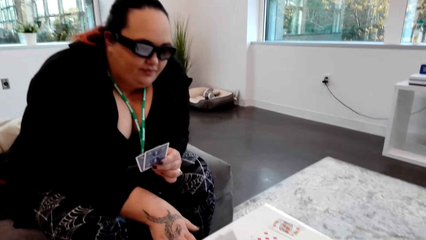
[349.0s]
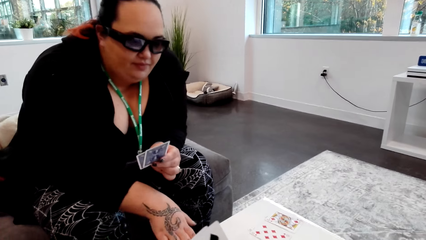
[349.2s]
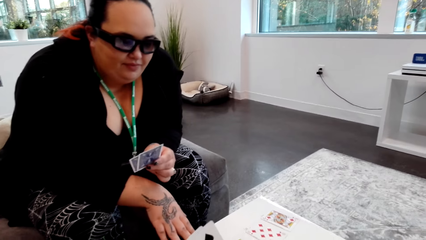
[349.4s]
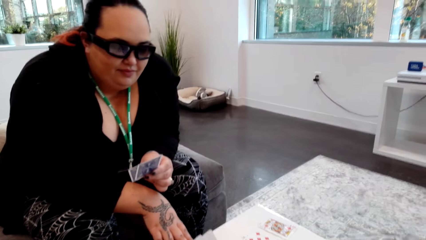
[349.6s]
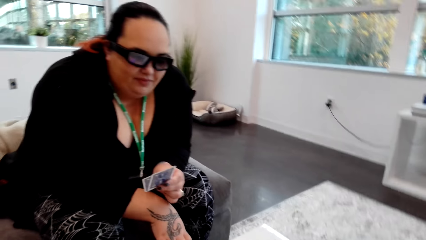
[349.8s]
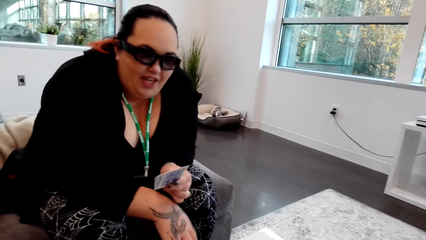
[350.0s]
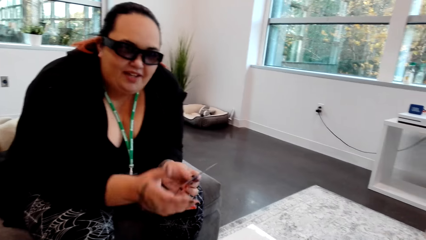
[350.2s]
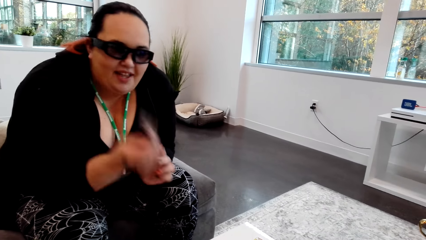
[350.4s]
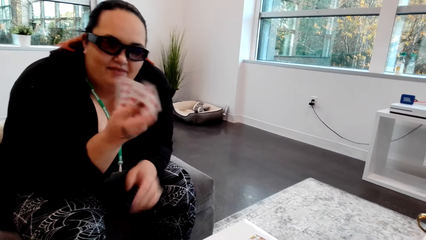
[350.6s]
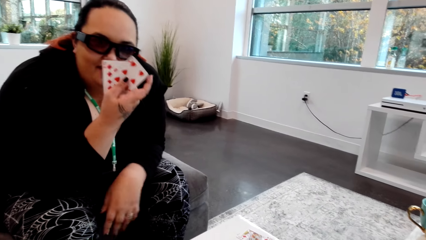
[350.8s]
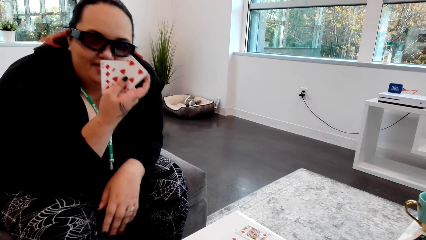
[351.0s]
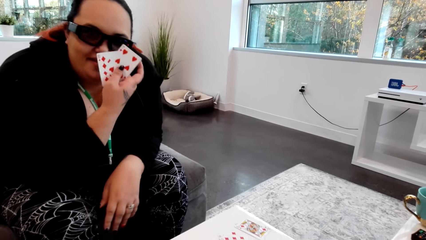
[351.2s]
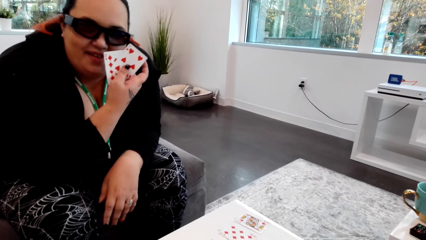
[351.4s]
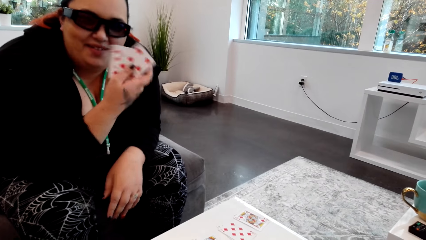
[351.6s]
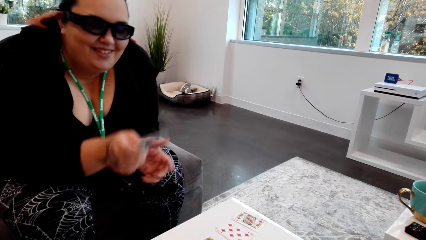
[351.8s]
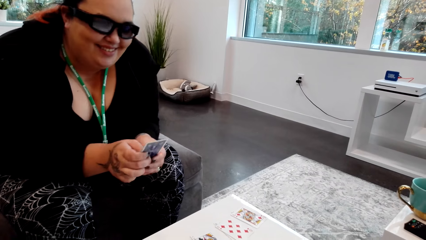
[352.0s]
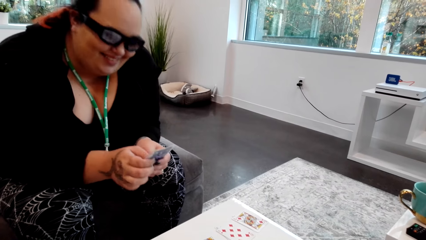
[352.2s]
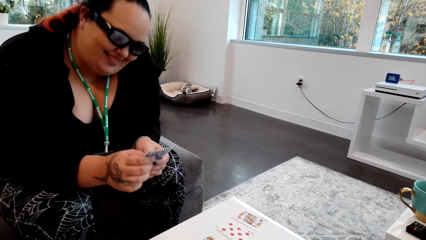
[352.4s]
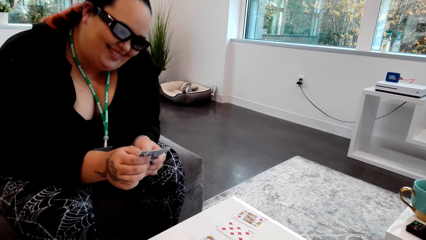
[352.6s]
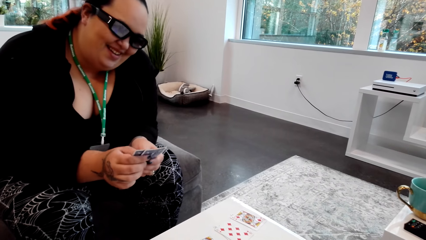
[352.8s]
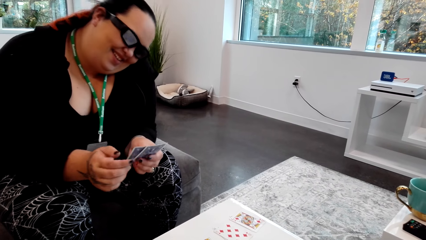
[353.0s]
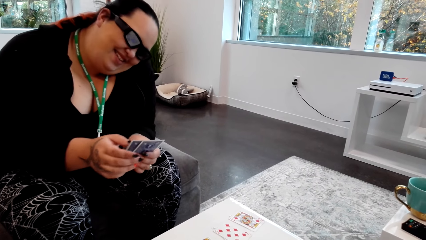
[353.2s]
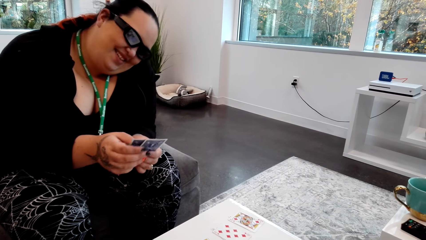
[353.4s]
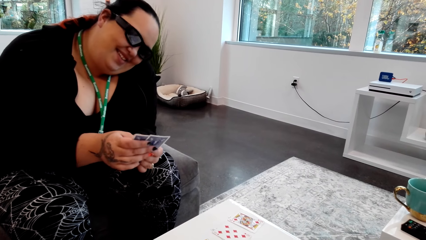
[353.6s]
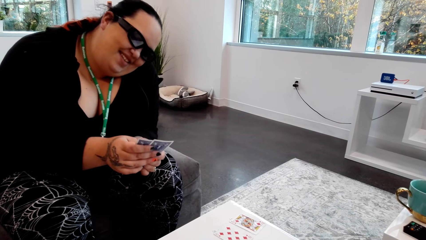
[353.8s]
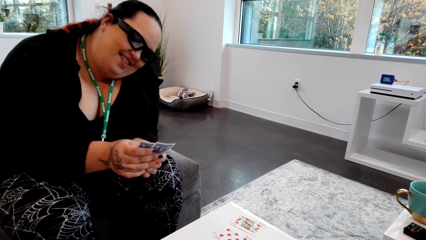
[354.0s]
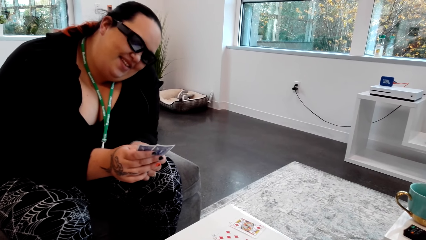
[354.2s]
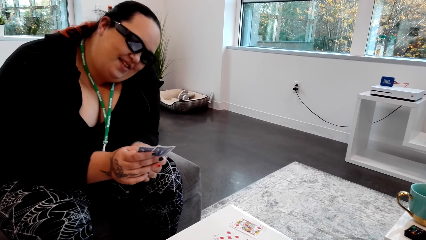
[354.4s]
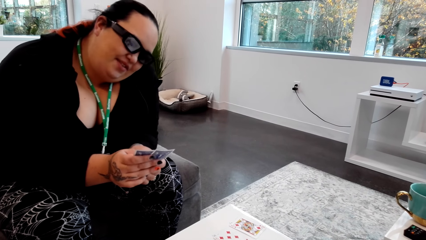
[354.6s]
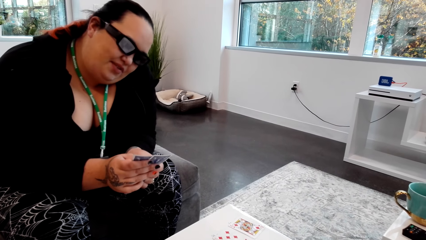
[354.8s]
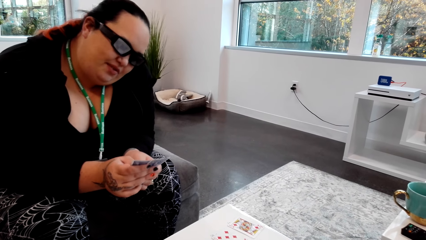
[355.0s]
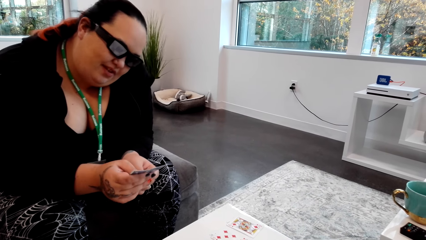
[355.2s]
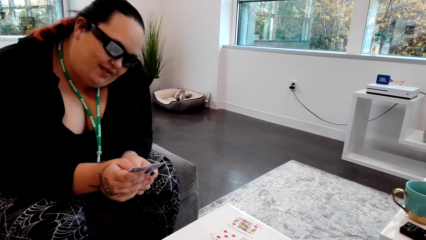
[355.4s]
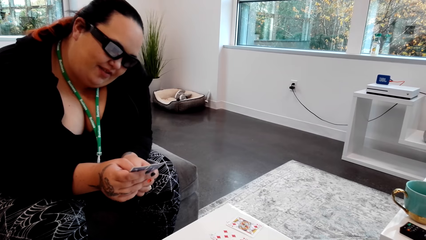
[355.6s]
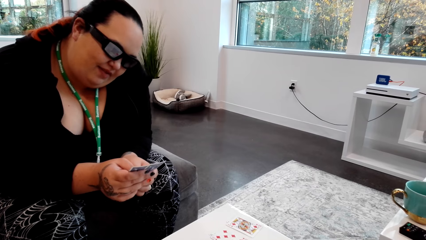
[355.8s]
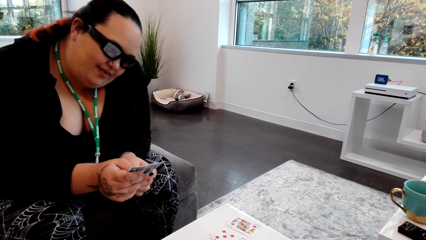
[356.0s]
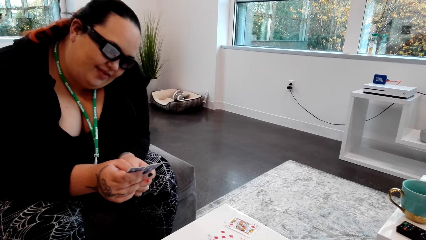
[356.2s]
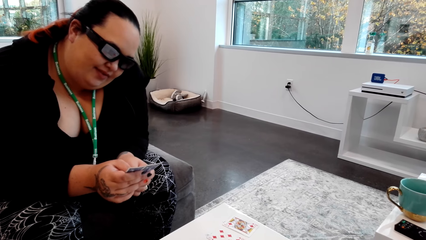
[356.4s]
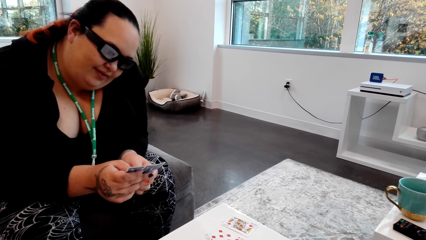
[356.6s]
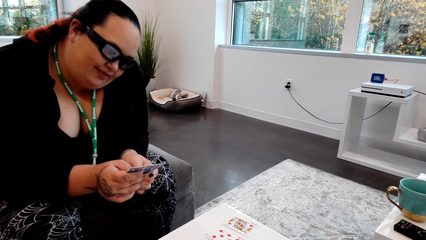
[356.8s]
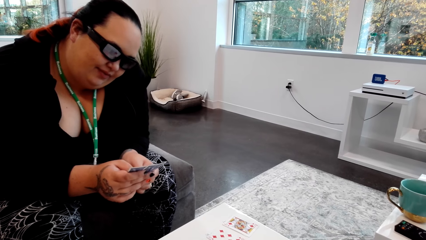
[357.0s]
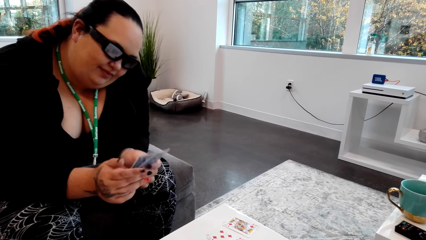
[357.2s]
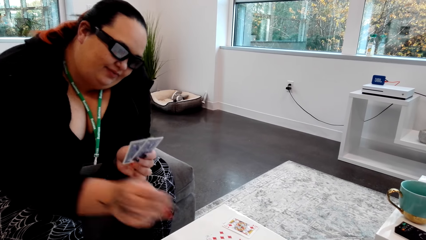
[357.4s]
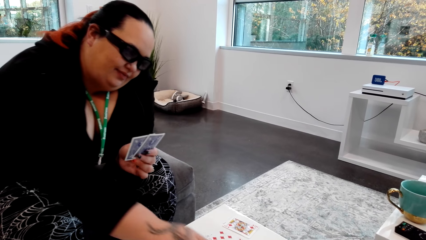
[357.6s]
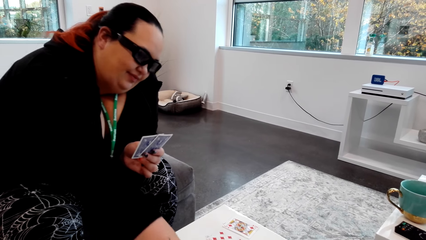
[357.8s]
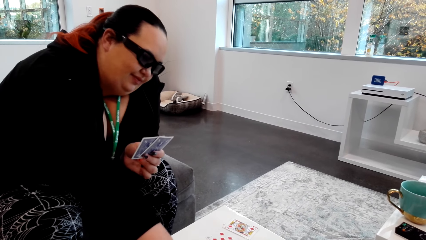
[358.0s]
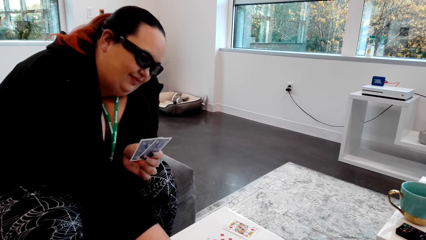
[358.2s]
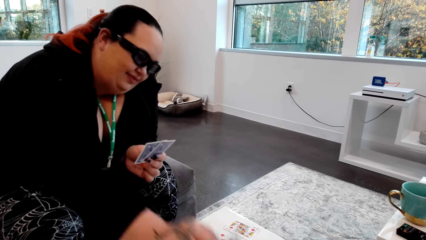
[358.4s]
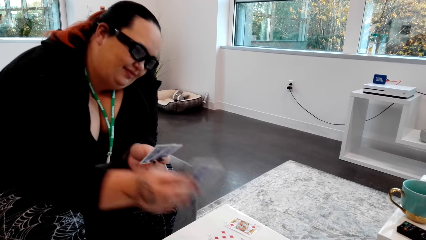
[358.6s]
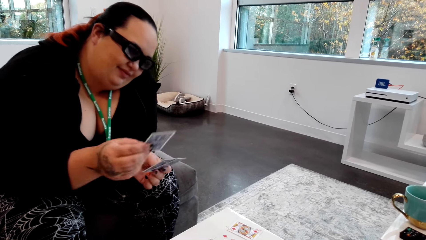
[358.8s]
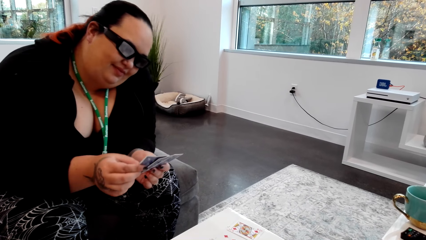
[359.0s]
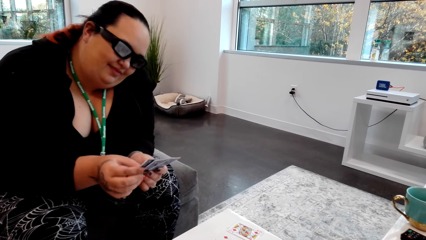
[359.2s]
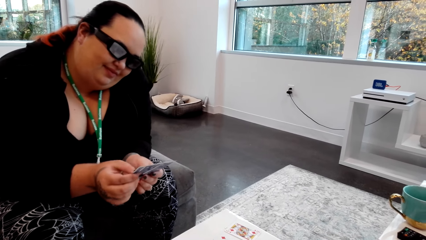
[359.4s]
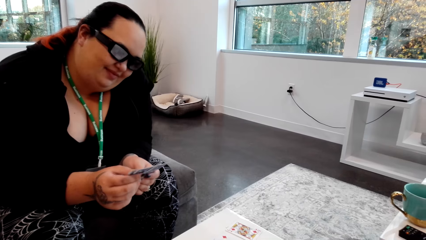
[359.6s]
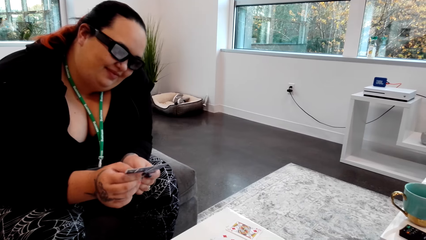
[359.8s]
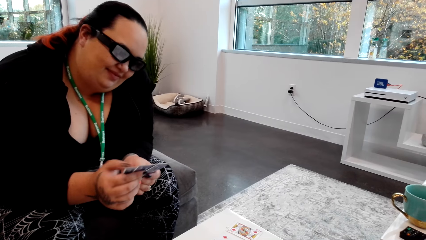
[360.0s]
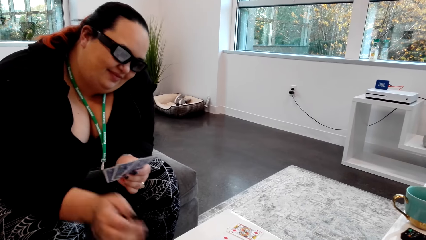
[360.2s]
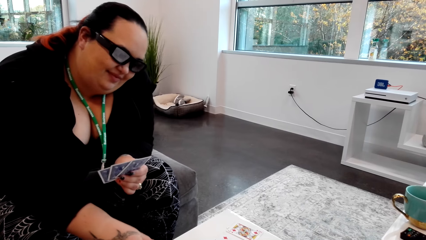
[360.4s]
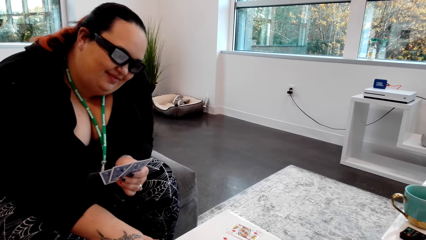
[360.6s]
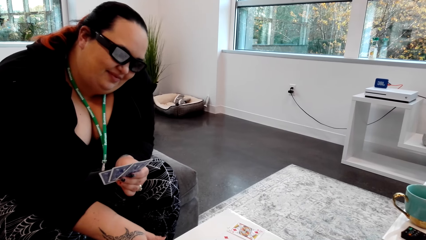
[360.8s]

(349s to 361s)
The lady passes the cards in her left hand to her right hand. The lady passes the cards in her right hand to her left hand. The lady picks a card from the table with her right hand.

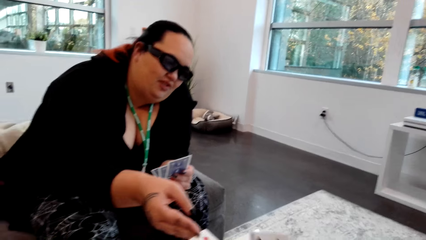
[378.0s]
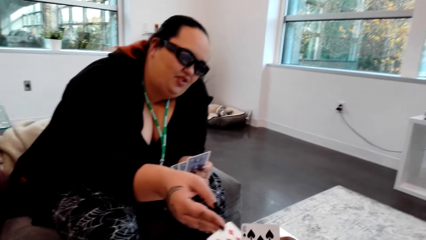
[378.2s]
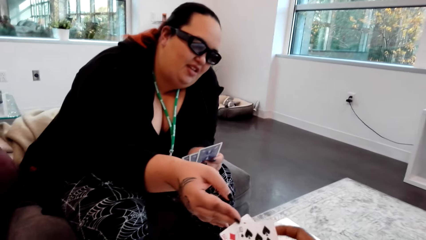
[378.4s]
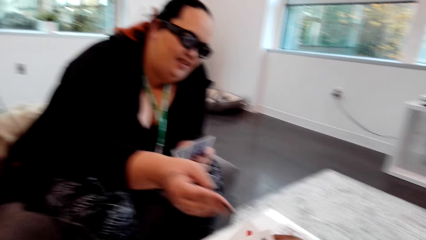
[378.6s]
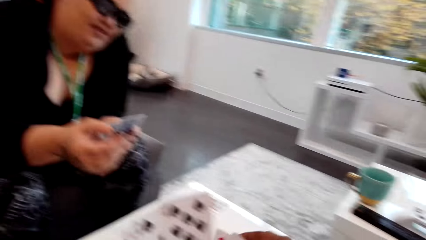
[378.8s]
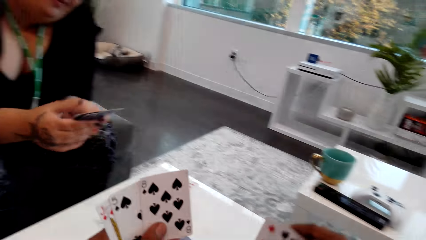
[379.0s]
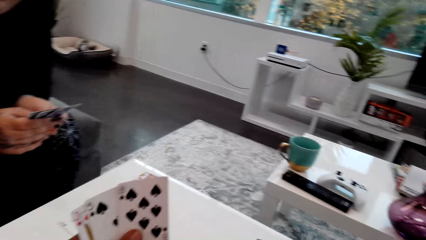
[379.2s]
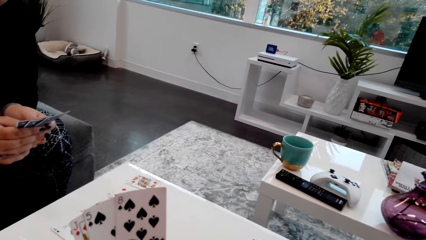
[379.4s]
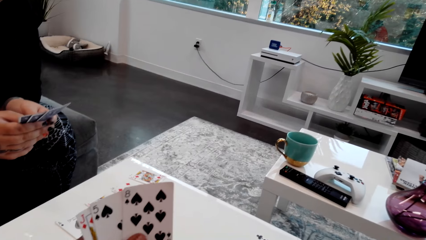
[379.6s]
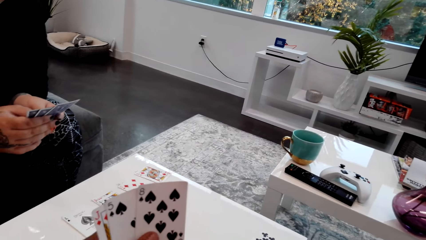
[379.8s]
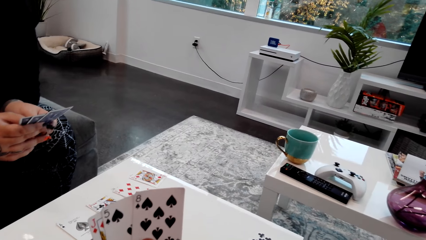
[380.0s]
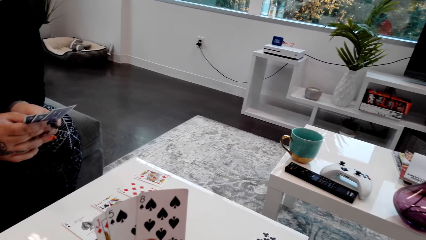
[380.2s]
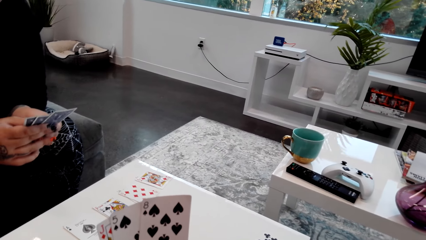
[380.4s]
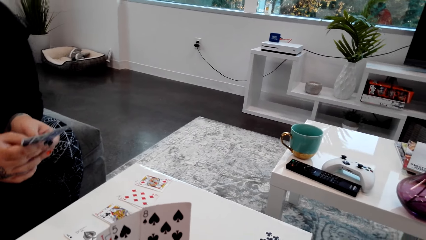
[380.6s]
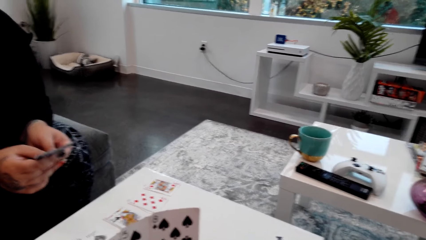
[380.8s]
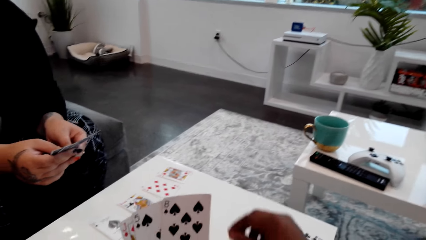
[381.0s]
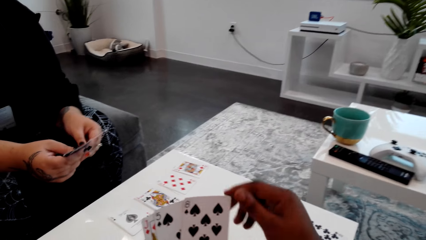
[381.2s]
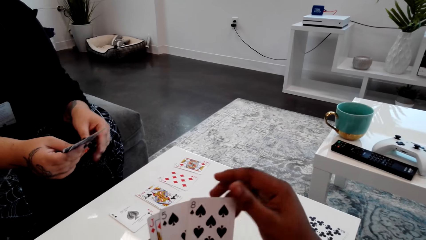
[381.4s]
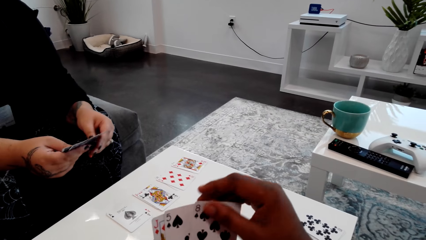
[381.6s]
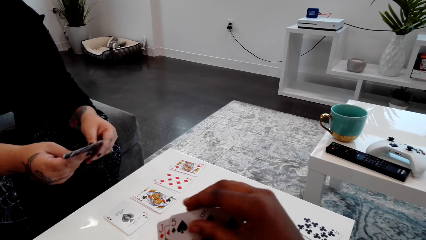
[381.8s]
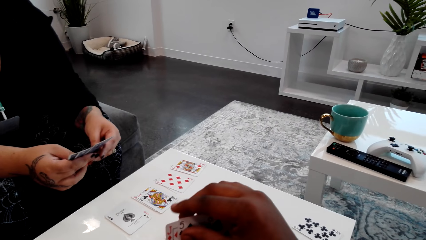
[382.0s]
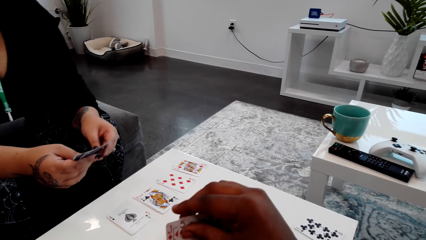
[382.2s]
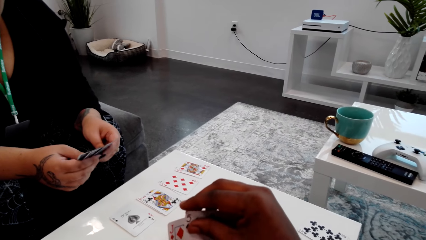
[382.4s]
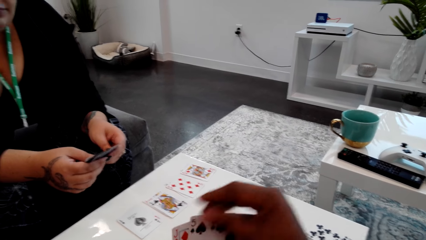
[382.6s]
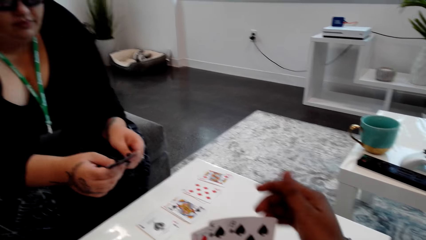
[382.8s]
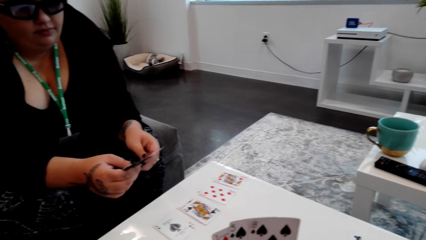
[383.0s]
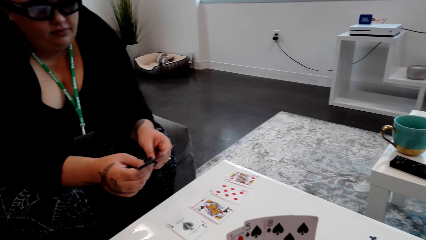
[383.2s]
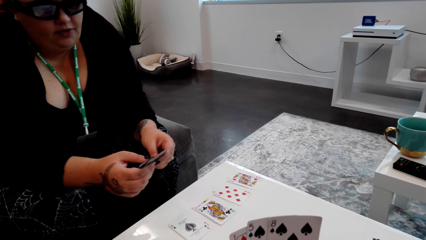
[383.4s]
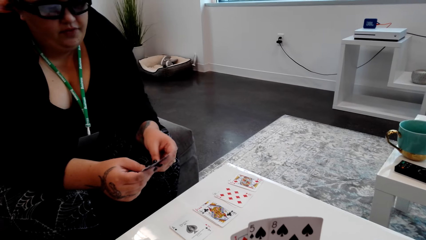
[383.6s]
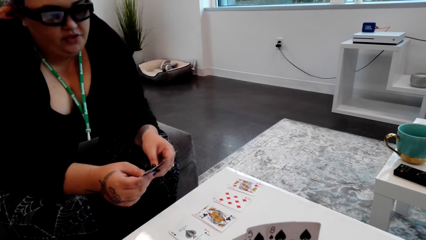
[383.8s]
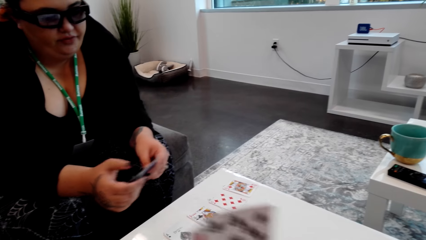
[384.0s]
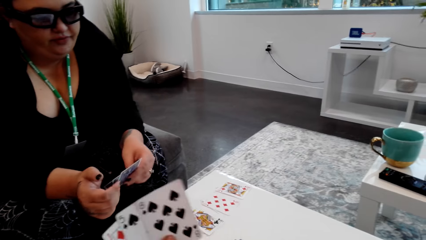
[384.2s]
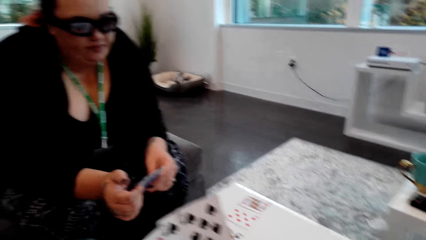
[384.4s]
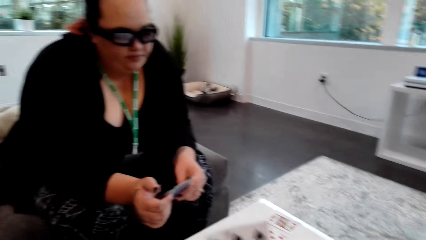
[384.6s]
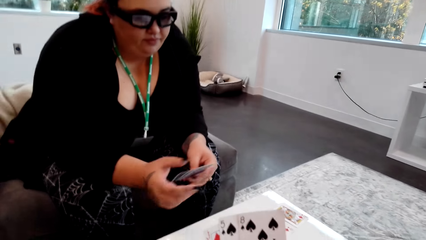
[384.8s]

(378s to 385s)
The camera wearer picks a card from the woman. He puts the card on the table. He converses with the woman. He touches a card with his right hand.
